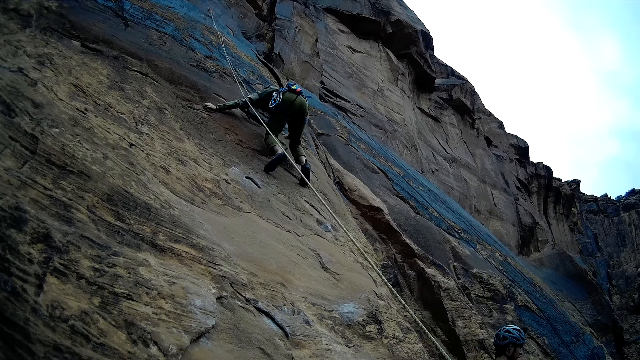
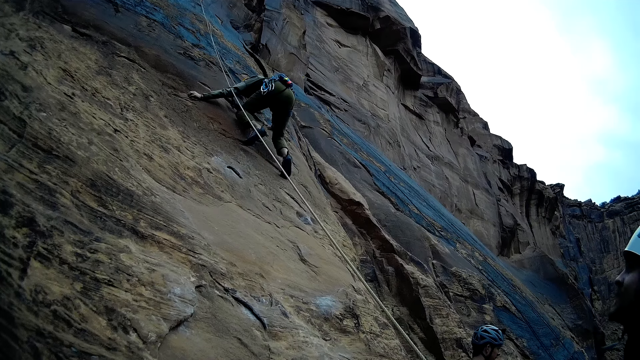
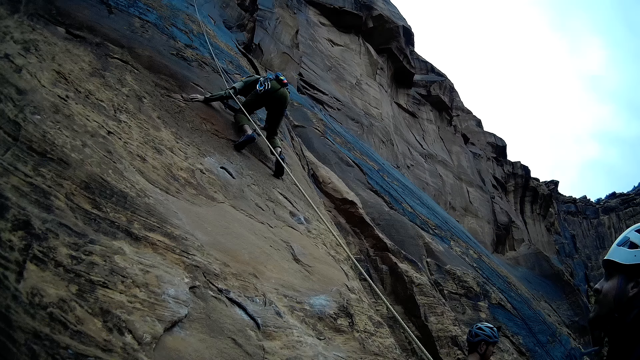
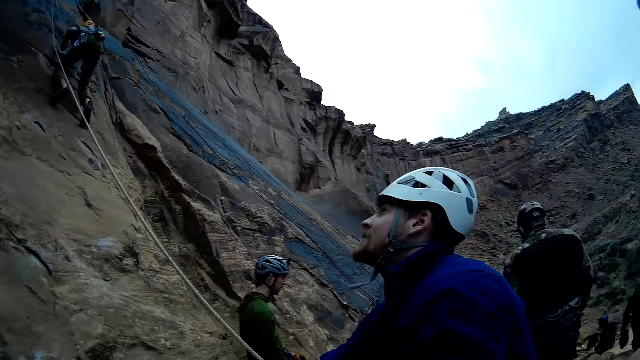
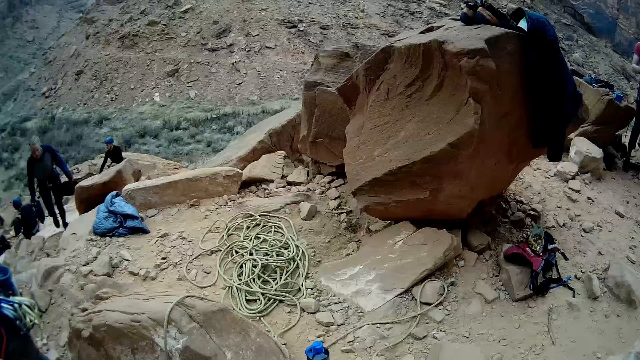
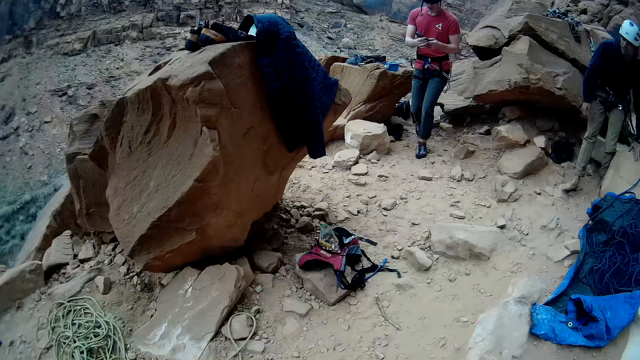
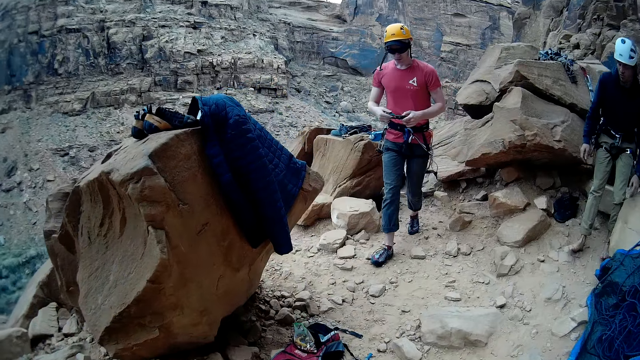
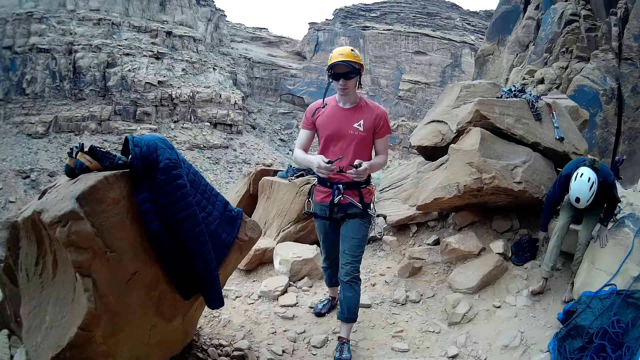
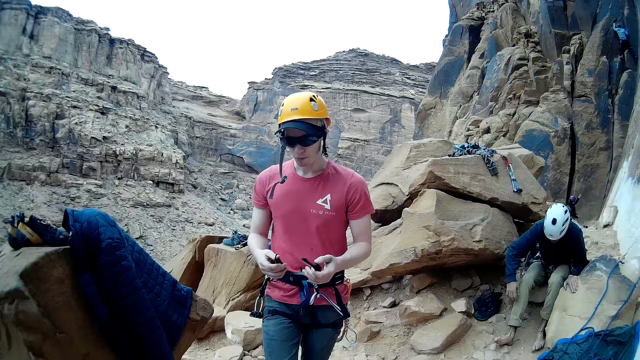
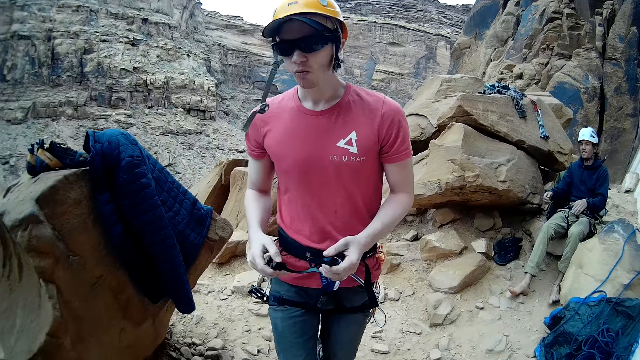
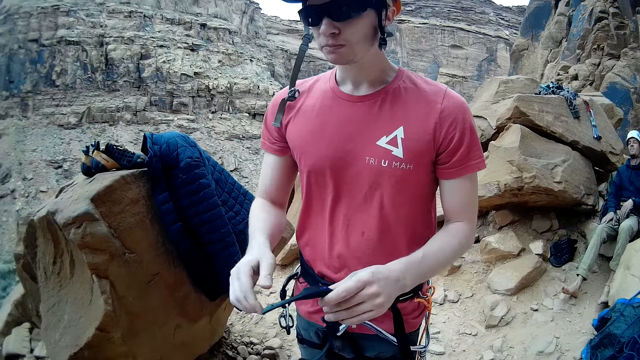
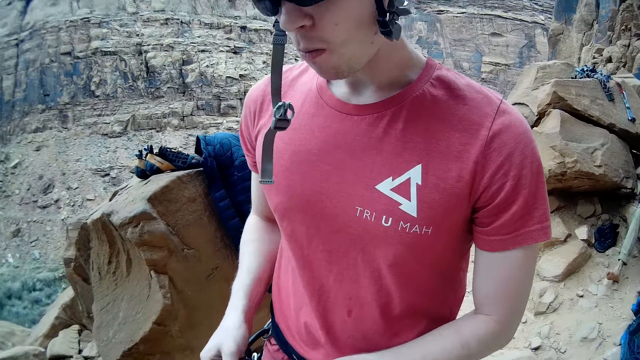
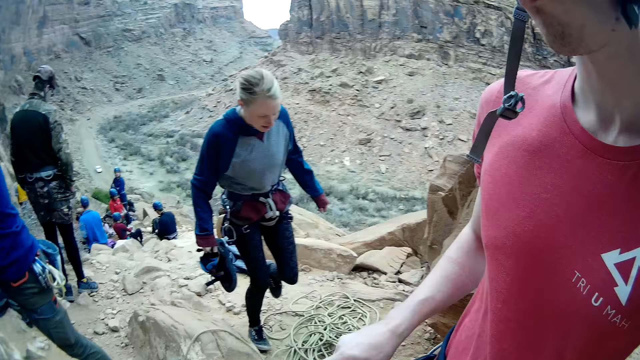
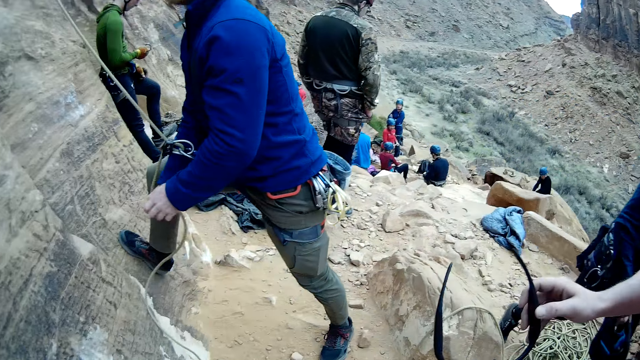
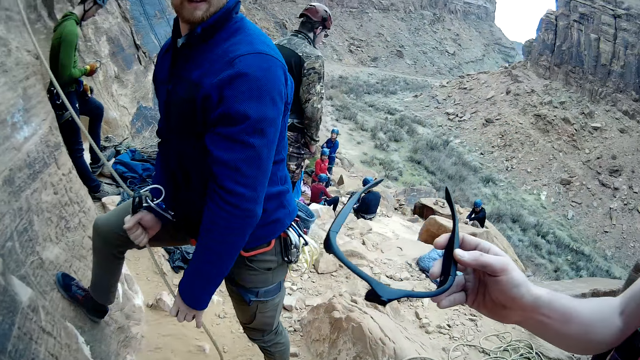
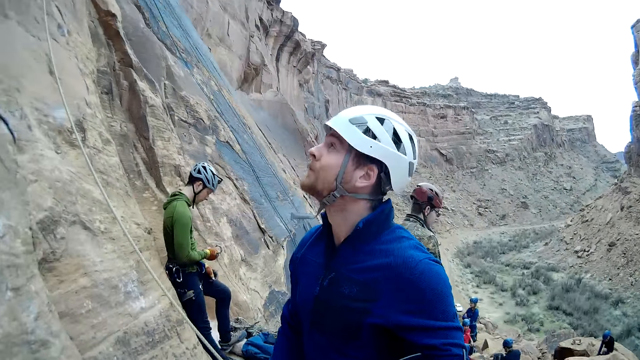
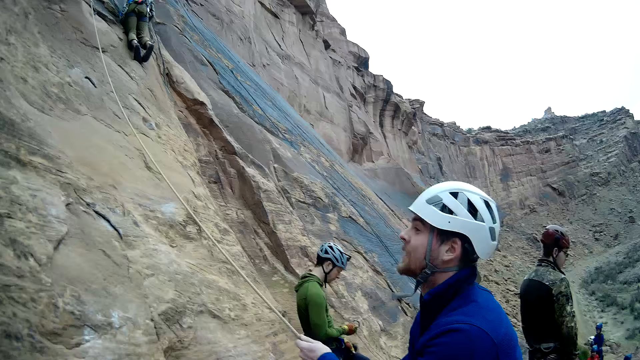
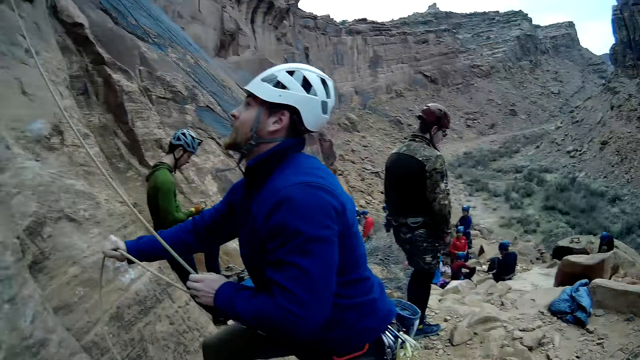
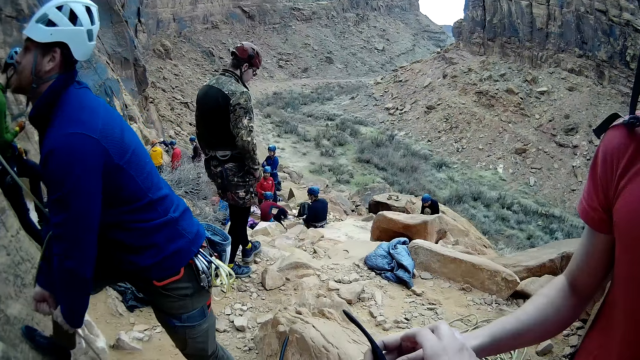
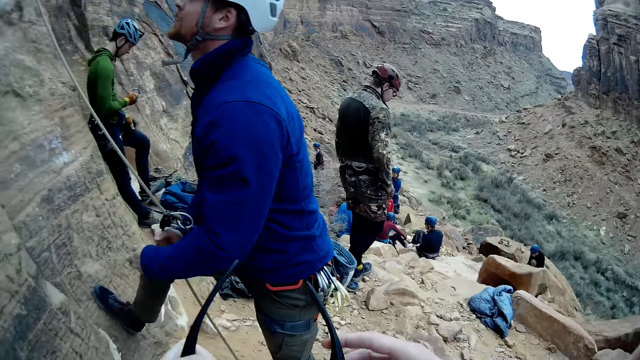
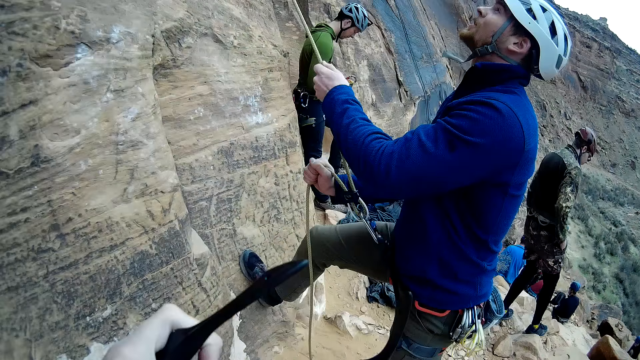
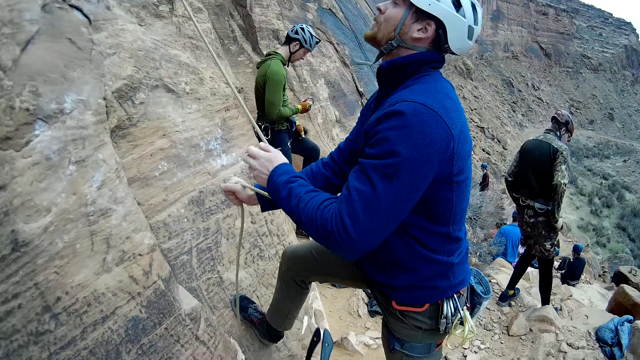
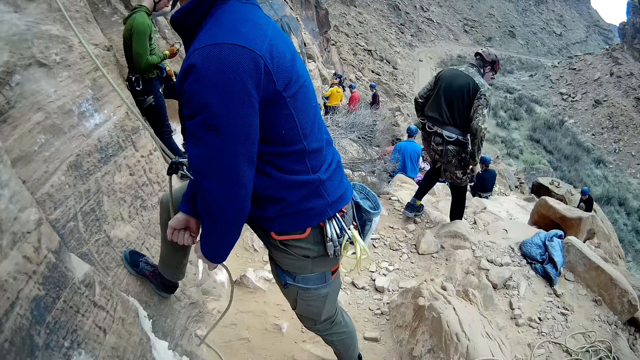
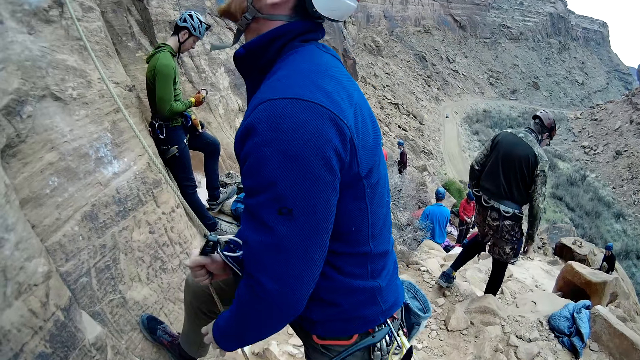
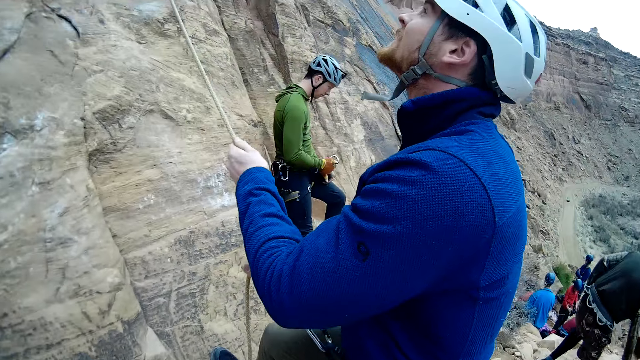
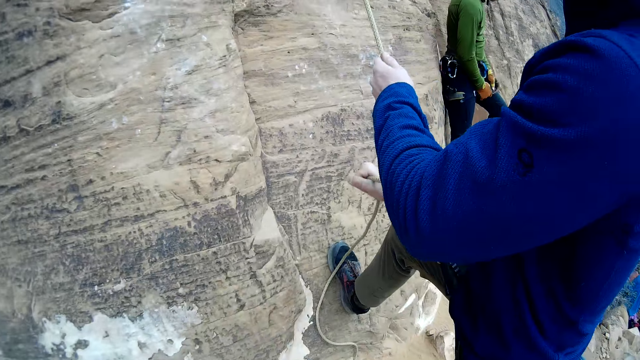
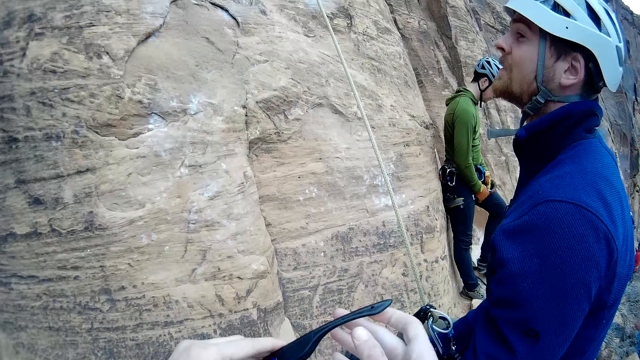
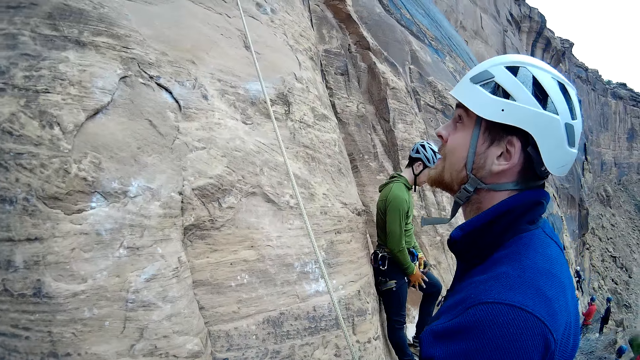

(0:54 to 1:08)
A man climbs the mountain. A second man walks around the garden. A third man sits on the rock. The first man walks around the garden. A fourth man pulls the rope. The second man talks to the fourth man. The fourth man looks up. A fifth man looks at the phone. A sixth man looks around the garden. The fourth man pulls the rope. The camera wearer collects equipment from a man. The second man holds the shades. The sixth man walks around the garden. The fourth man pulls the rope. The fifth man scrolls the phone. The sixth man walks around the garden. The fourth man pulls the rope.

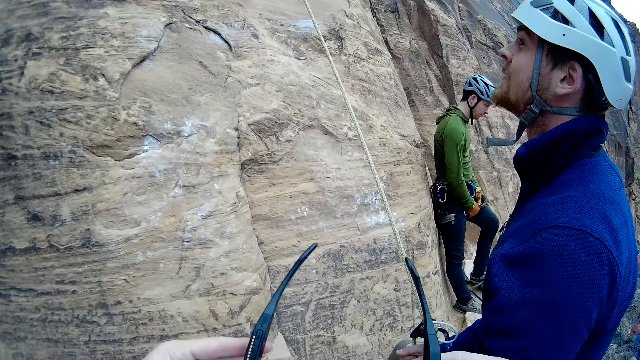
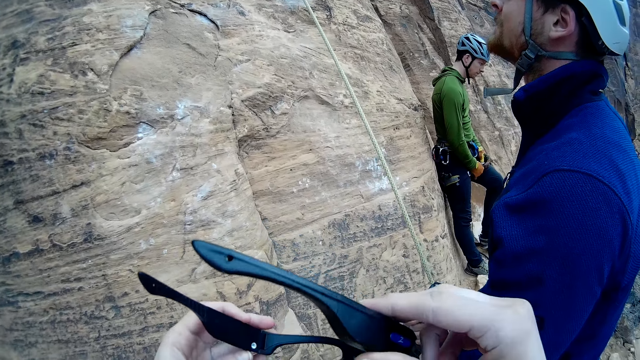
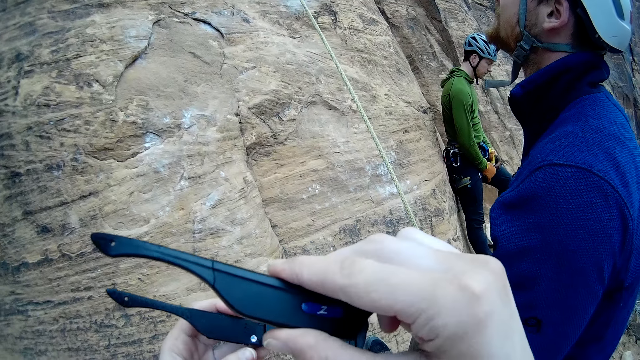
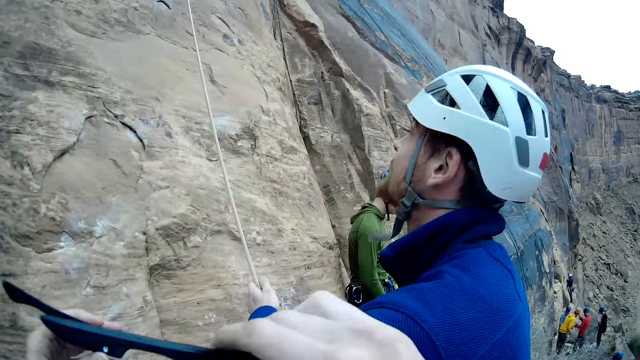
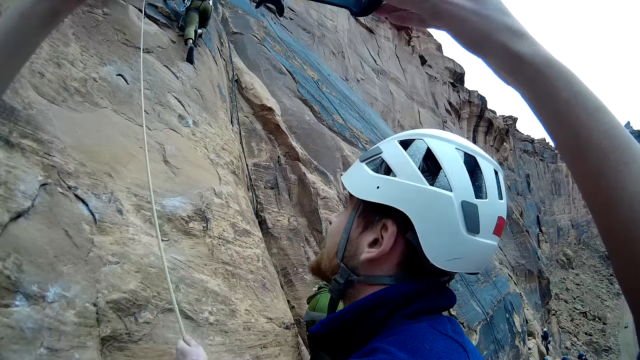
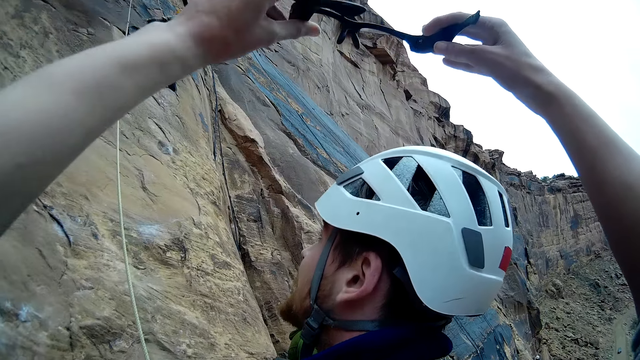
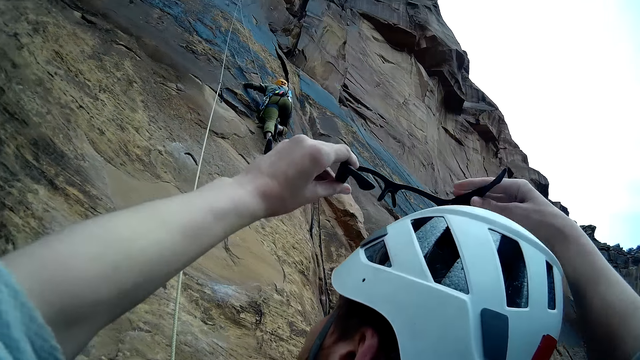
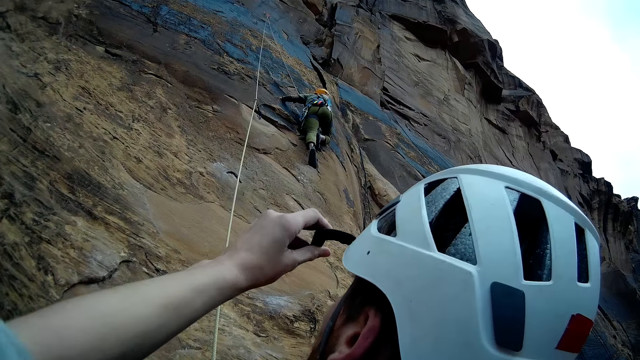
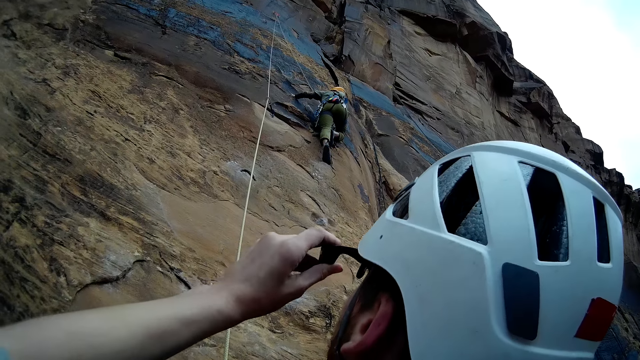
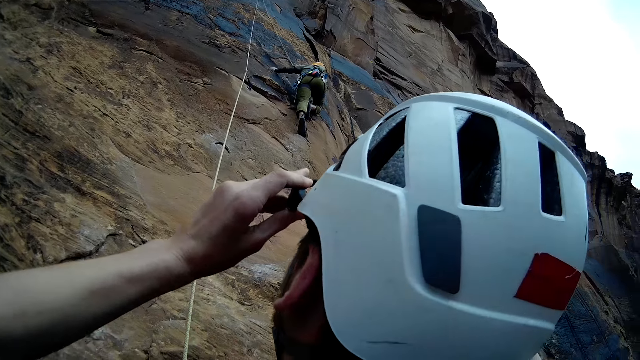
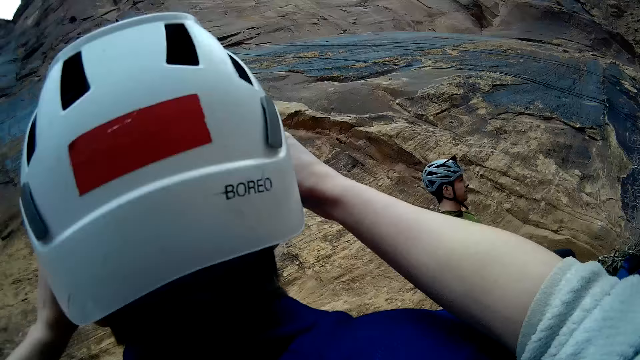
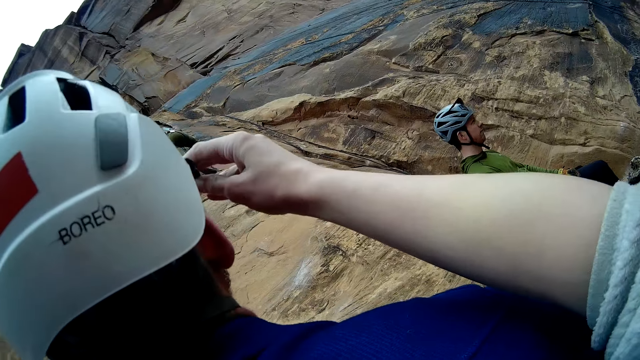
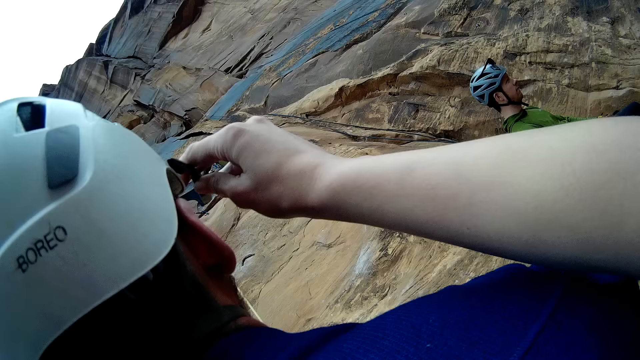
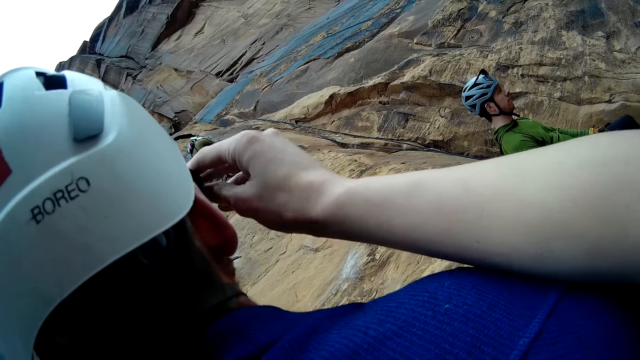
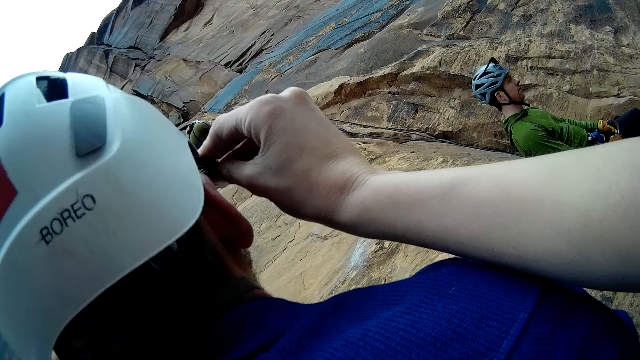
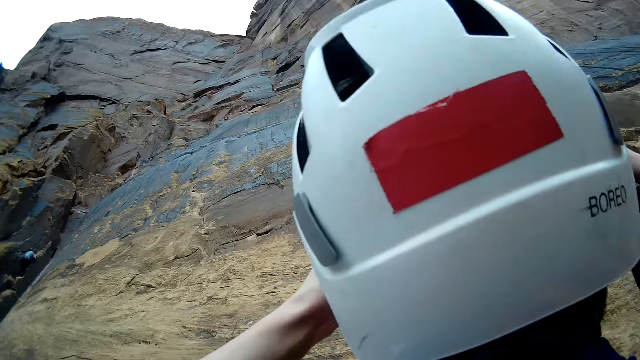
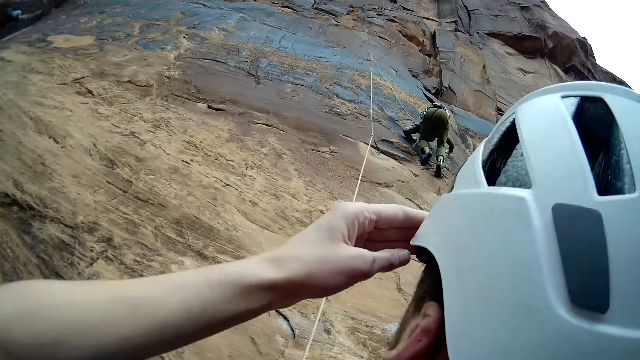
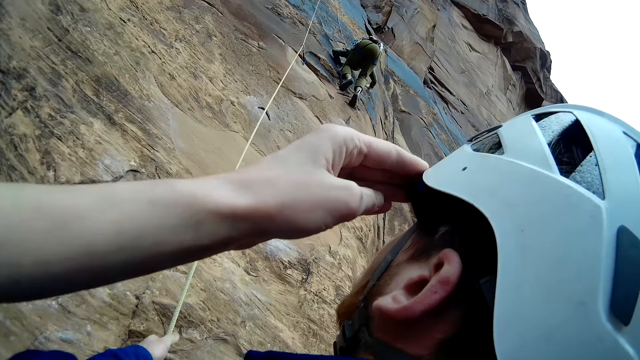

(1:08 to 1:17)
A man looks at the glasses. Another man climbs the mountain. The camera wearer puts the glasses on a third man.
